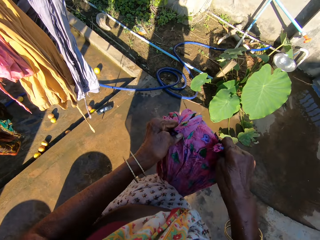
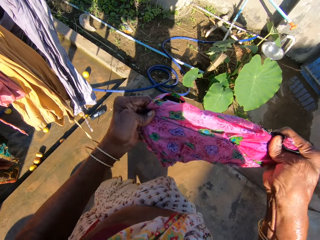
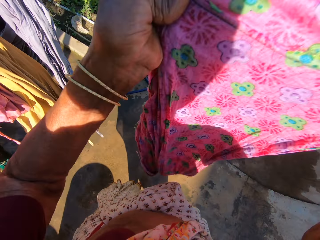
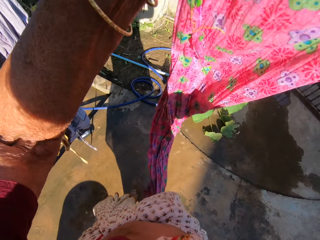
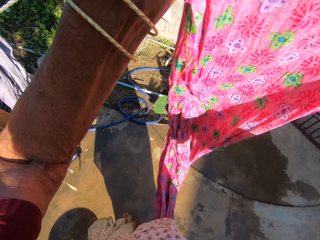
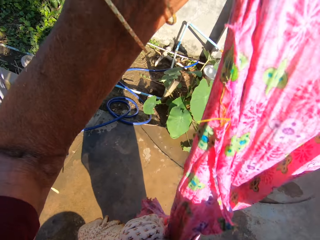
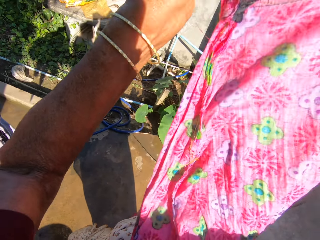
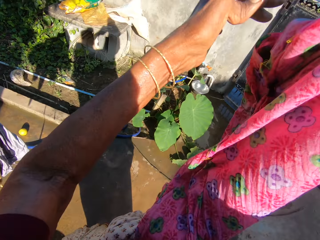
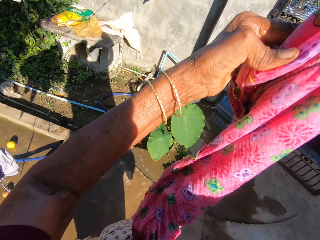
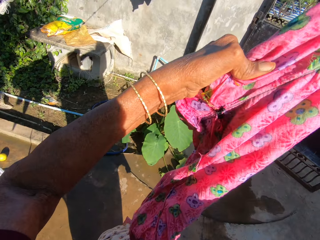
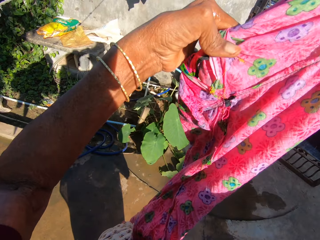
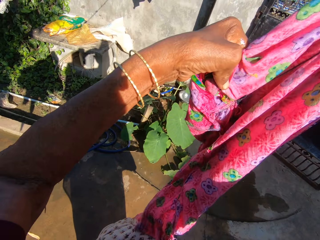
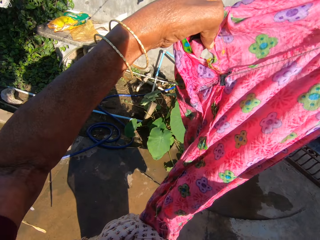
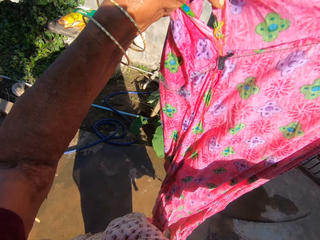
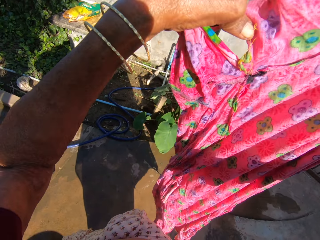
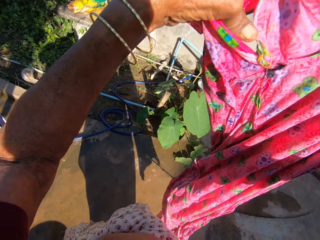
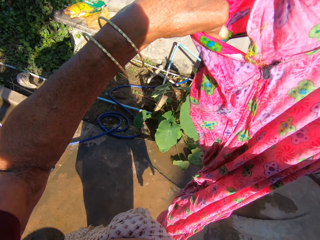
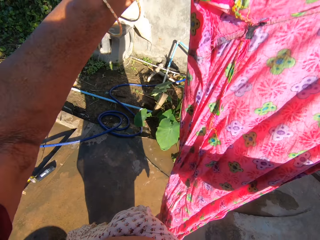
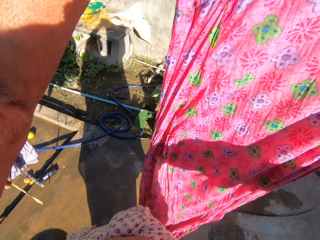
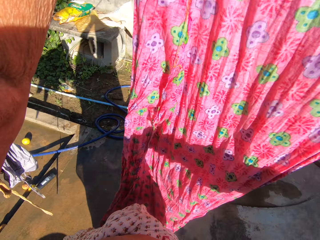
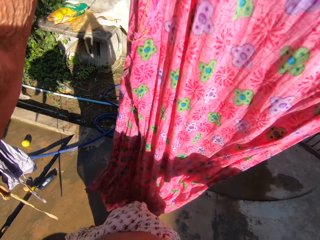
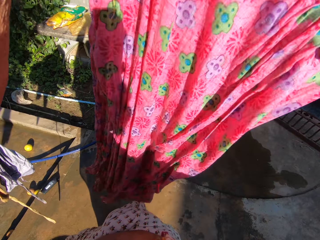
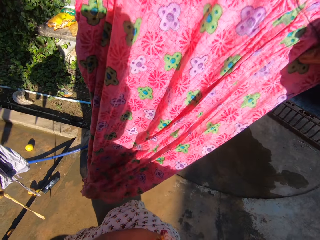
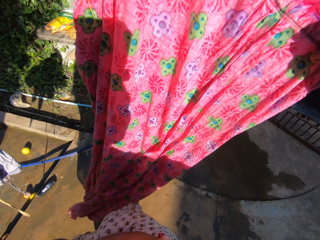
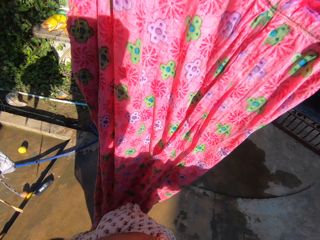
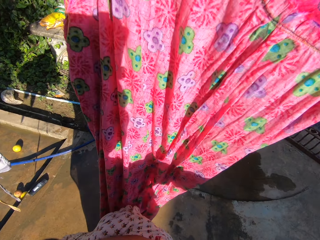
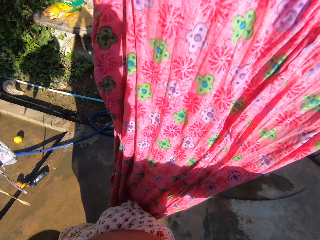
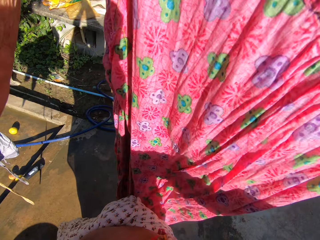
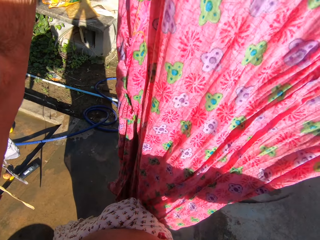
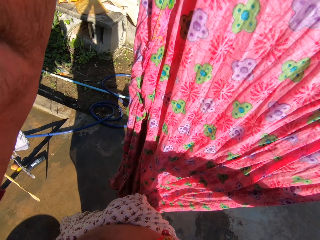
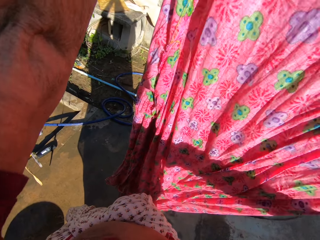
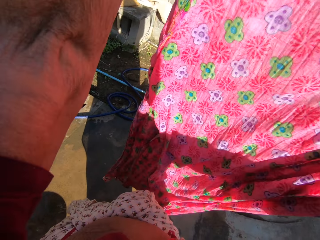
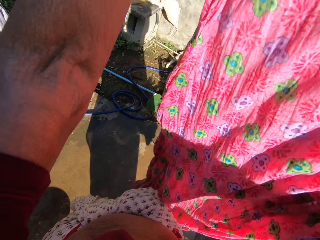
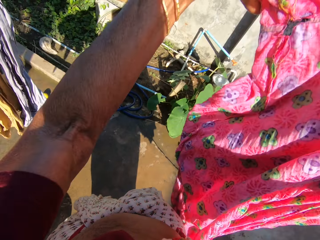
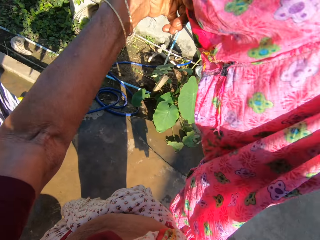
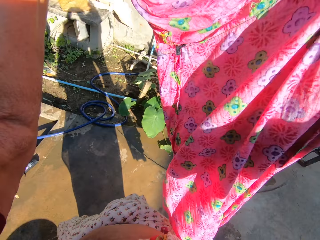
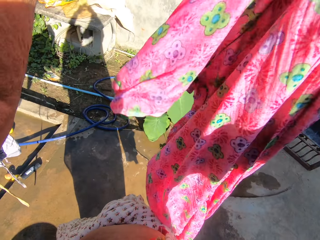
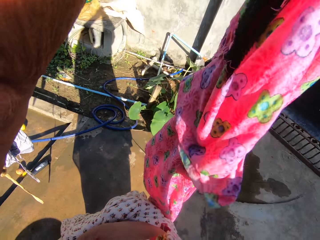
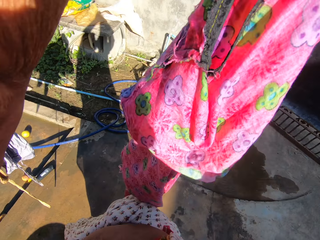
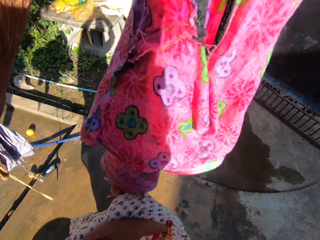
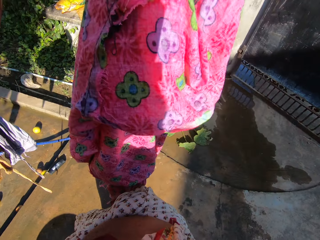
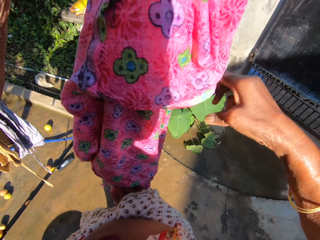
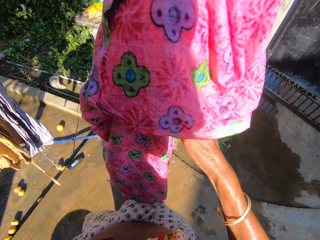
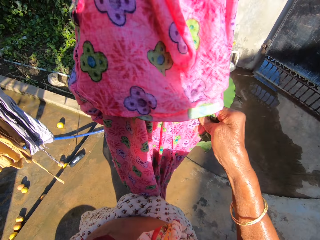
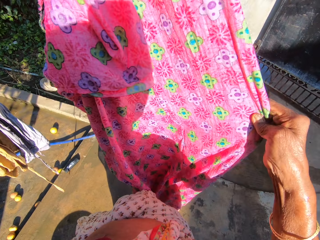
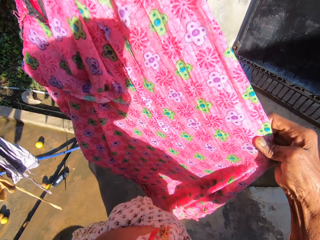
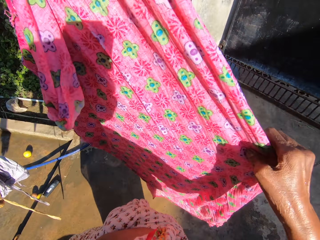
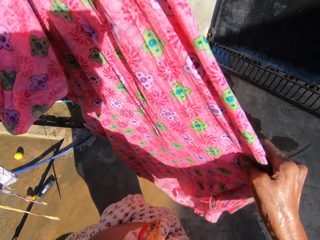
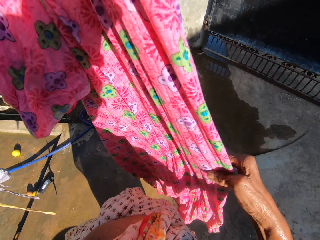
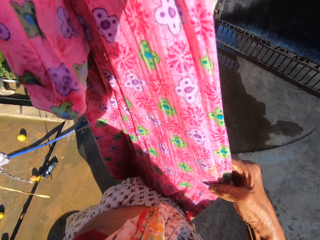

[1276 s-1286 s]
The camera wearer holds up the dress. They stretch the cloth.

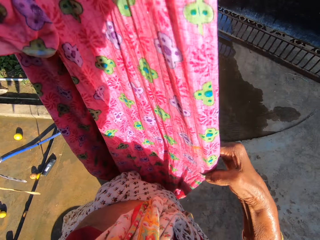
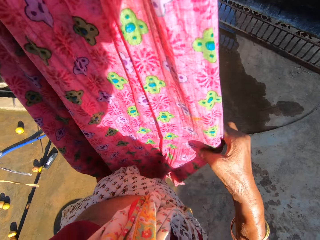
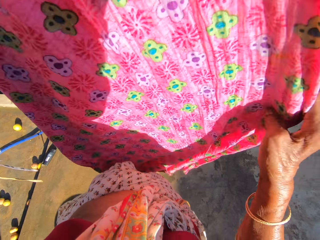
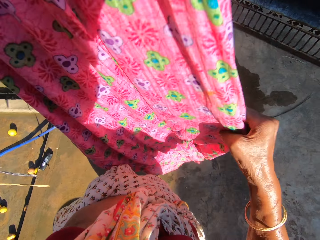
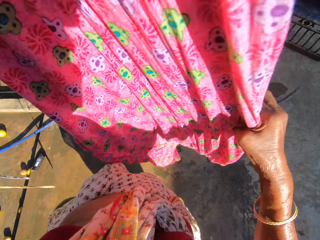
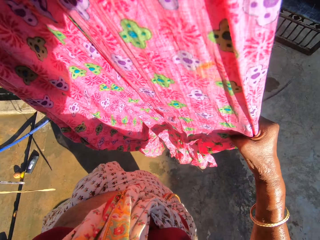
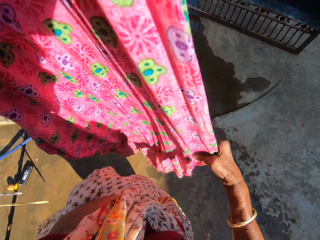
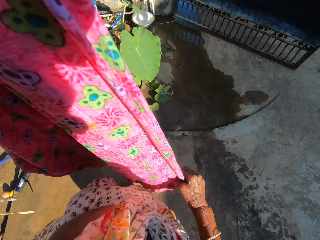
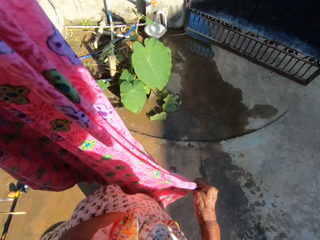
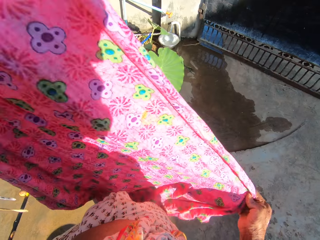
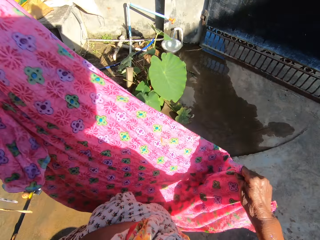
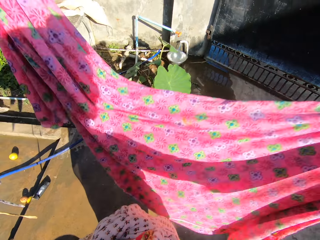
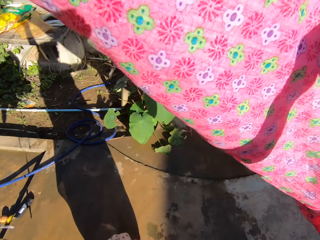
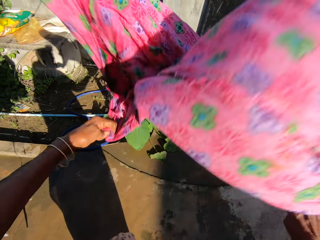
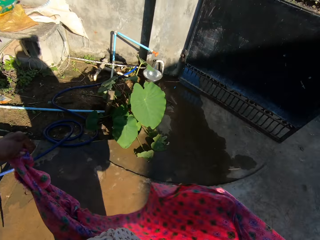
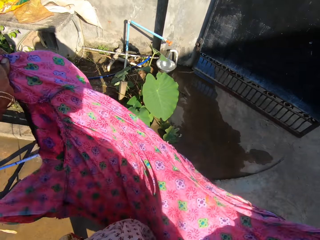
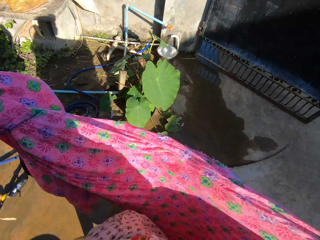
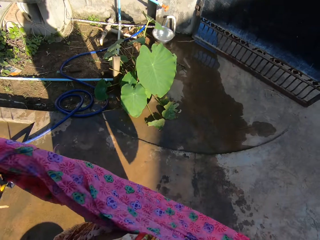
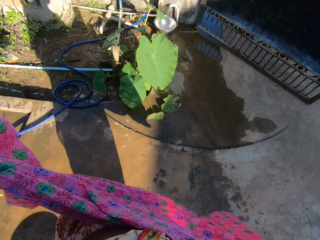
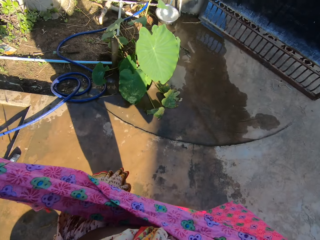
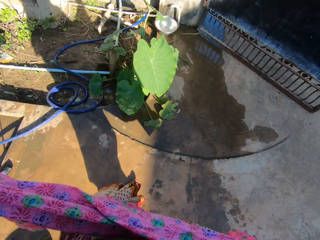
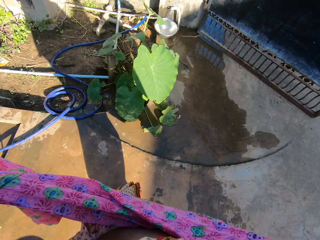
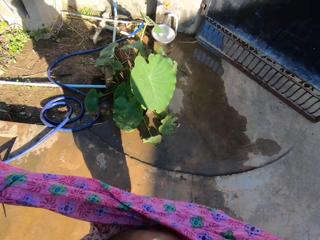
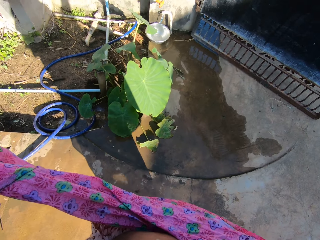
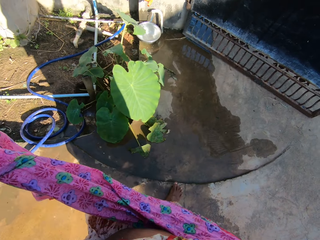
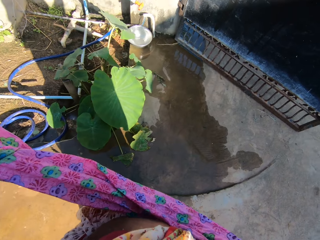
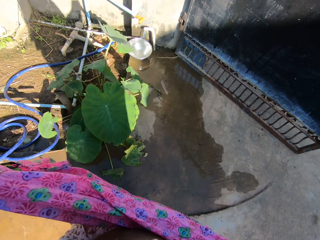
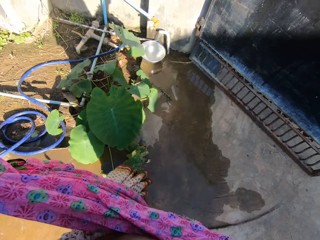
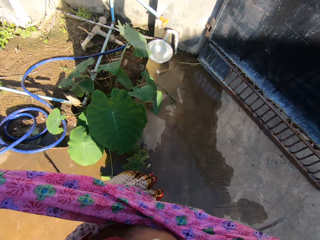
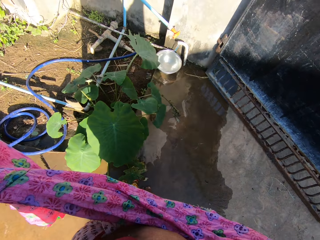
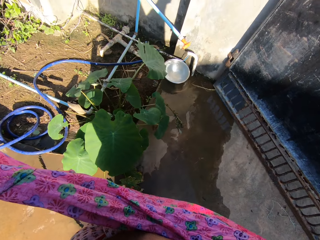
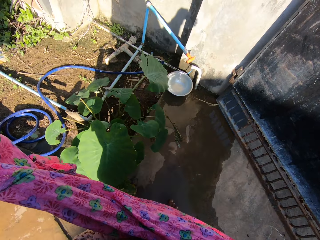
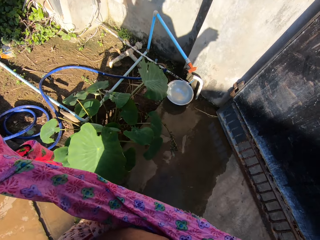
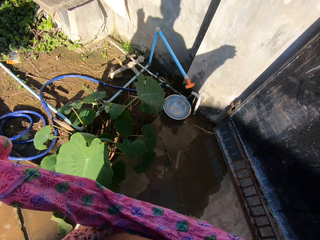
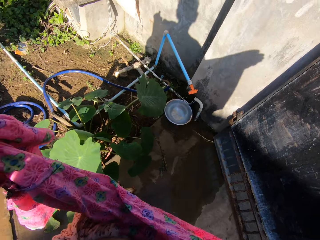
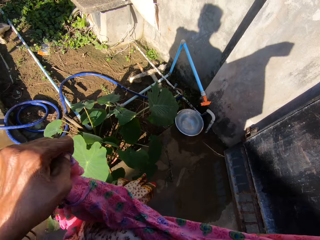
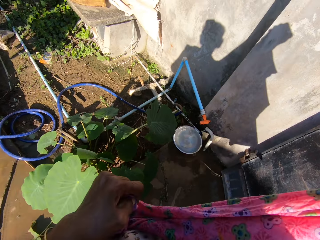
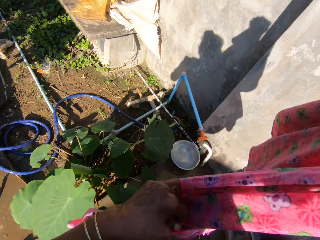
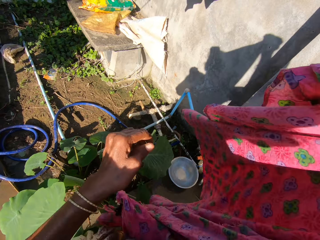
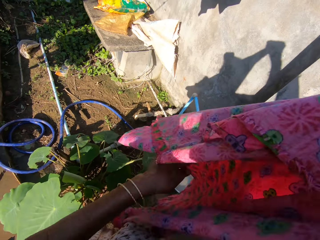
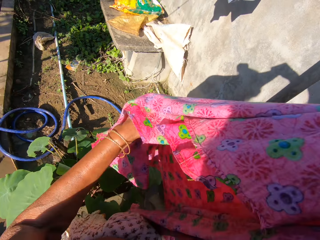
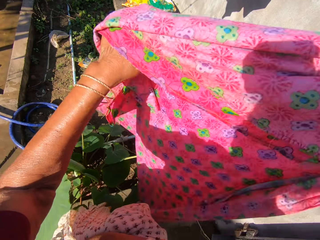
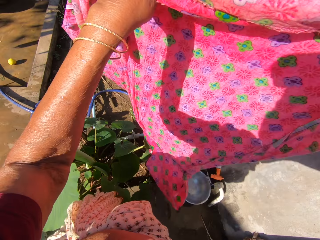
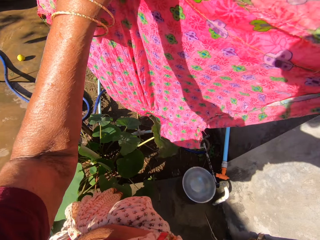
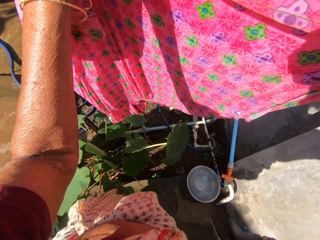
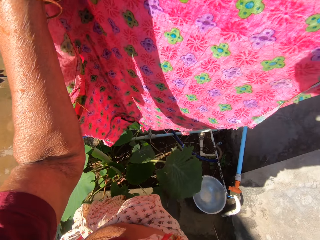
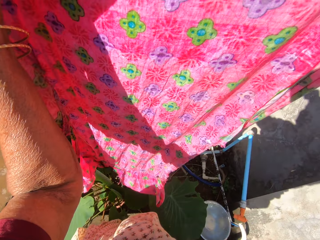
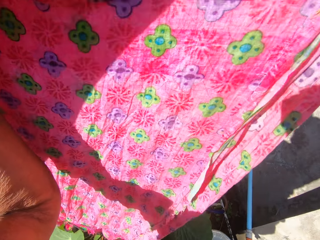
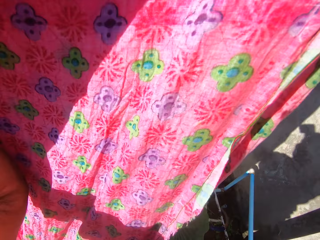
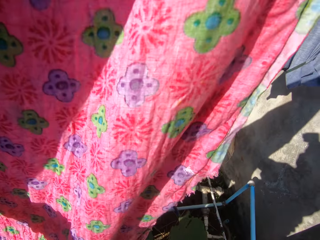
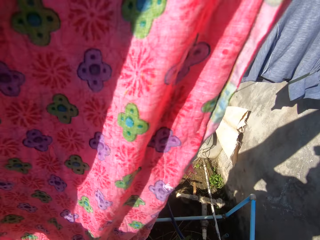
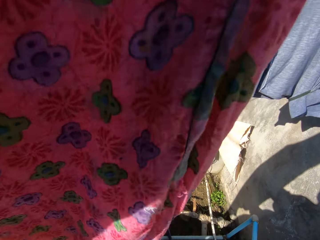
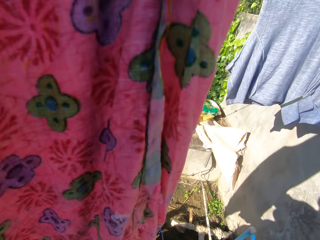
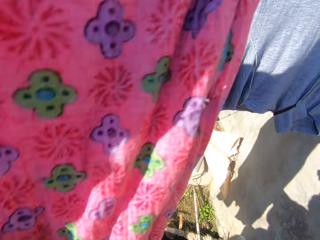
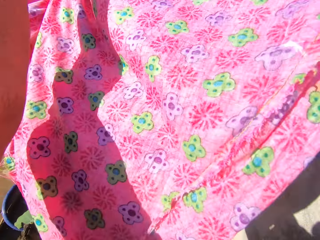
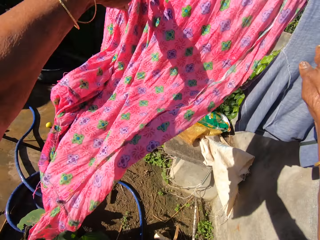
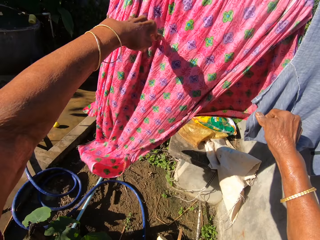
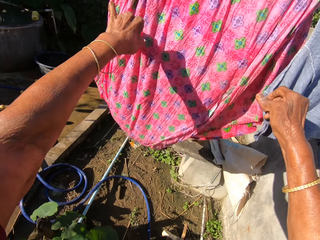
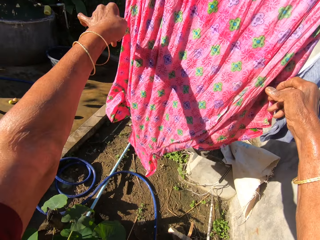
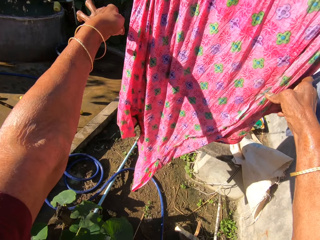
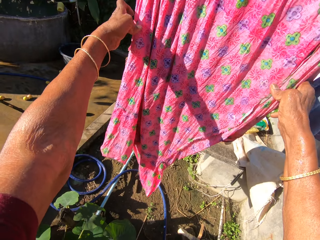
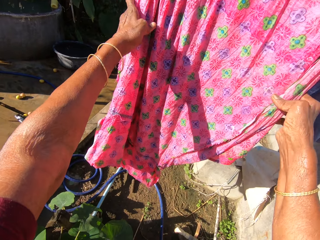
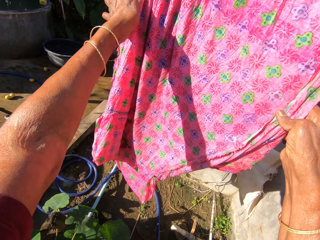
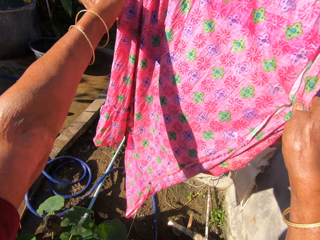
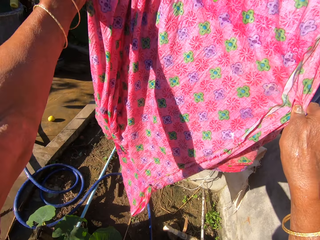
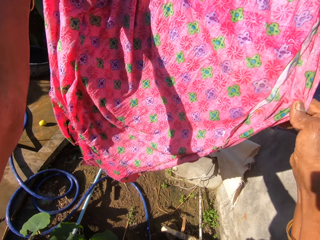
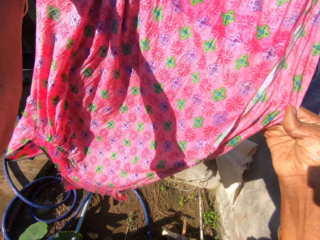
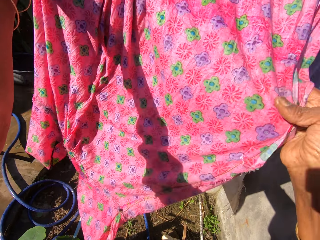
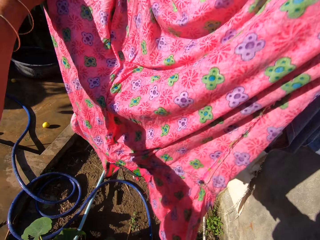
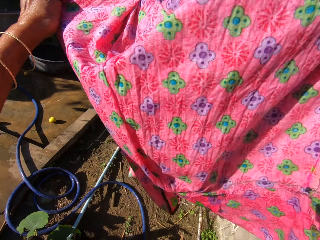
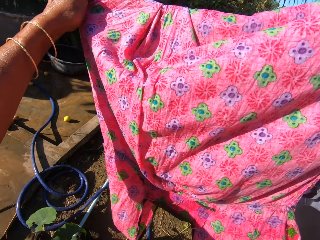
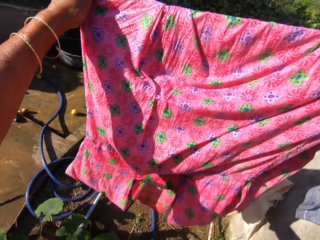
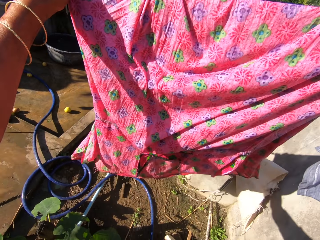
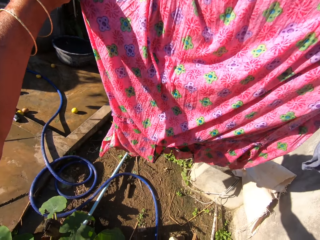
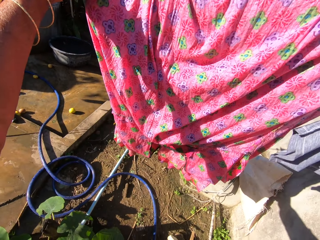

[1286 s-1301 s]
The camera wearer shakes the dress. They walk around the compound. They hold up the dress. They spread the cloth. They hang the dress on the clothing line. They straighten the dress.
